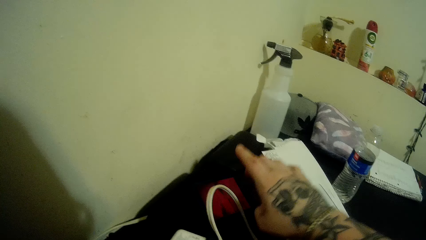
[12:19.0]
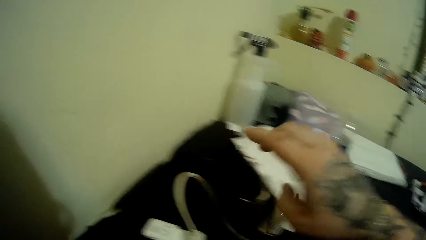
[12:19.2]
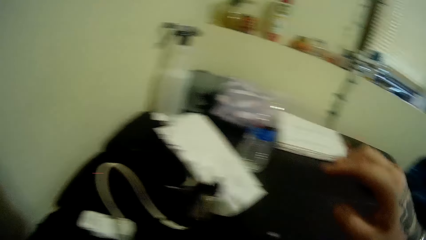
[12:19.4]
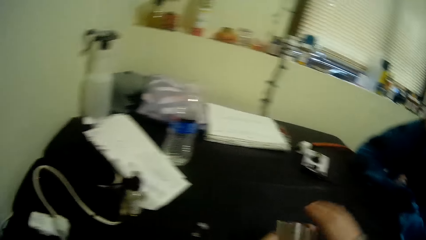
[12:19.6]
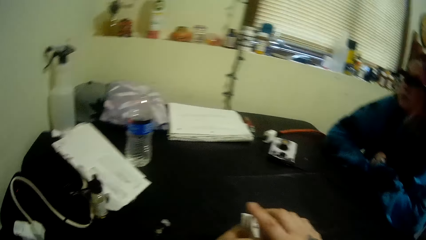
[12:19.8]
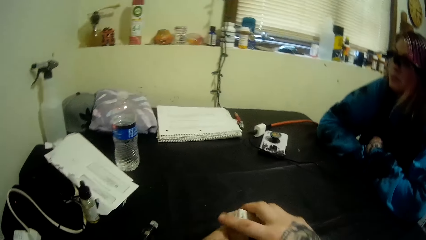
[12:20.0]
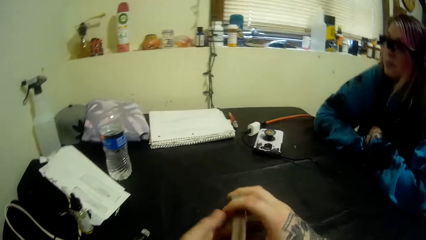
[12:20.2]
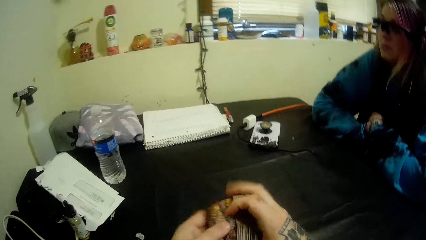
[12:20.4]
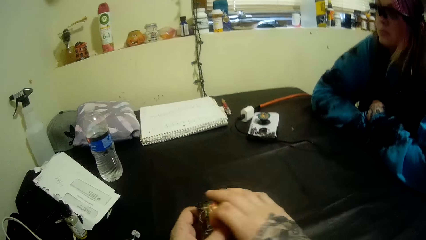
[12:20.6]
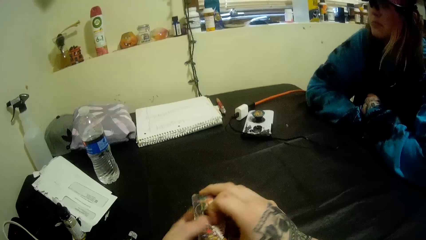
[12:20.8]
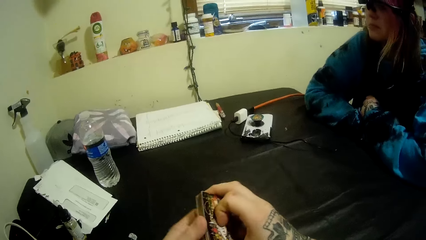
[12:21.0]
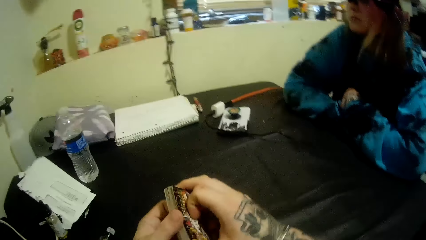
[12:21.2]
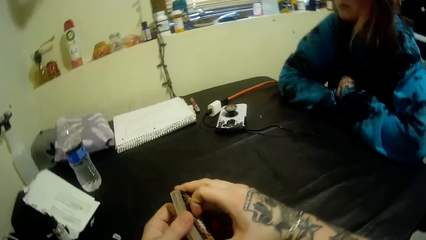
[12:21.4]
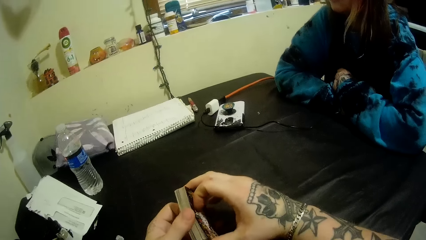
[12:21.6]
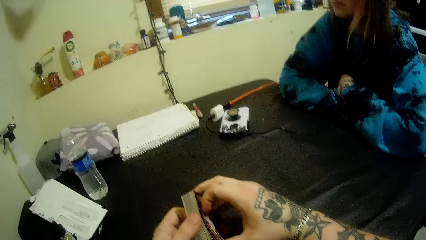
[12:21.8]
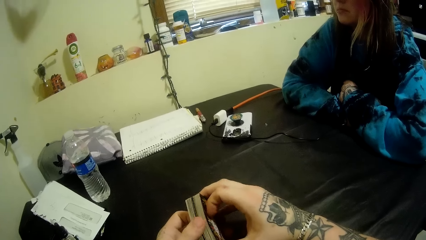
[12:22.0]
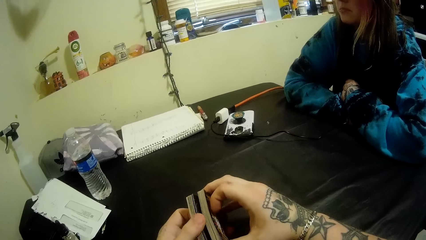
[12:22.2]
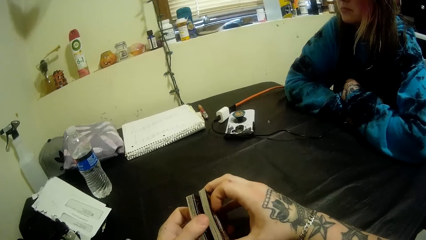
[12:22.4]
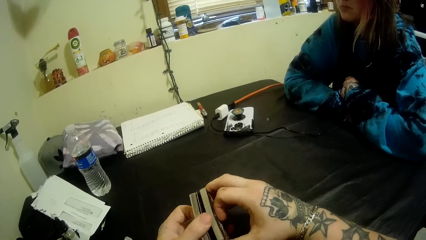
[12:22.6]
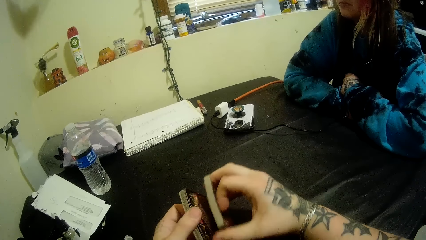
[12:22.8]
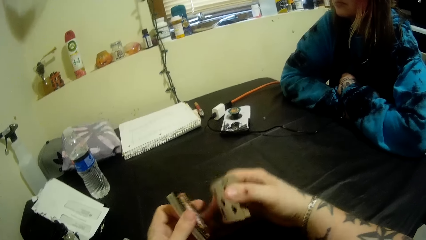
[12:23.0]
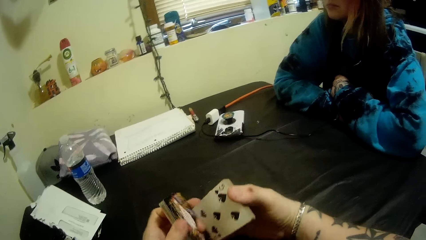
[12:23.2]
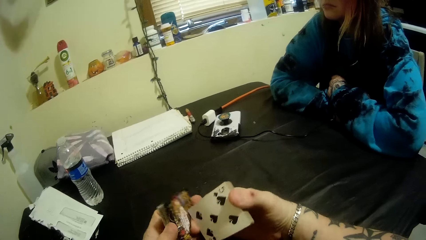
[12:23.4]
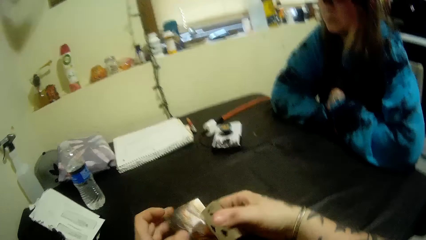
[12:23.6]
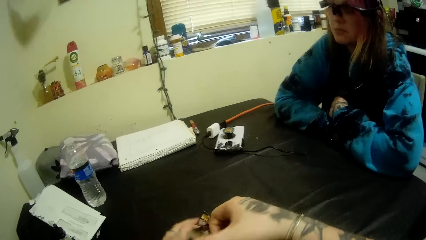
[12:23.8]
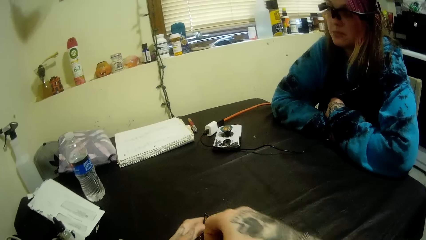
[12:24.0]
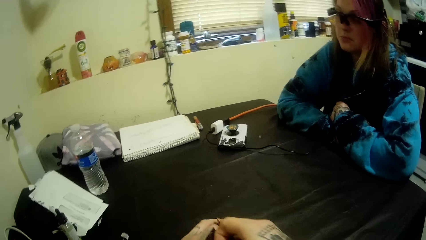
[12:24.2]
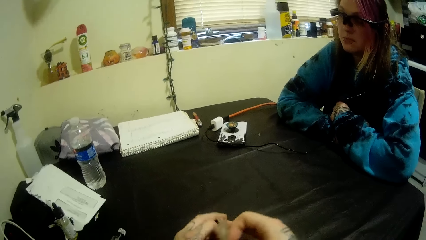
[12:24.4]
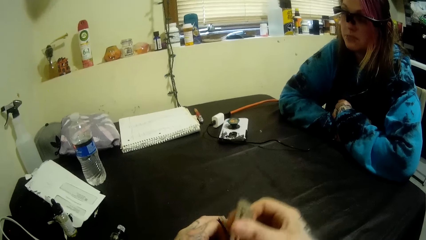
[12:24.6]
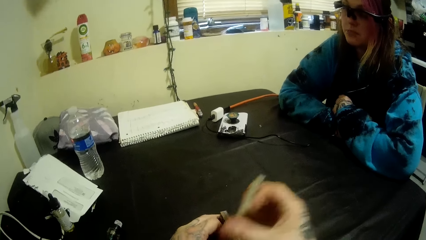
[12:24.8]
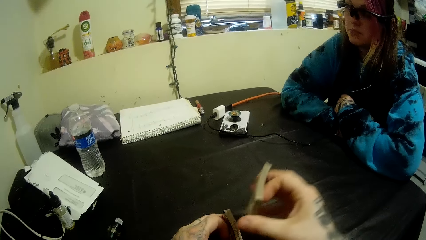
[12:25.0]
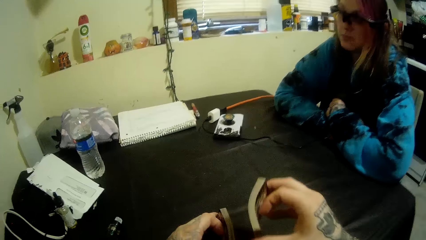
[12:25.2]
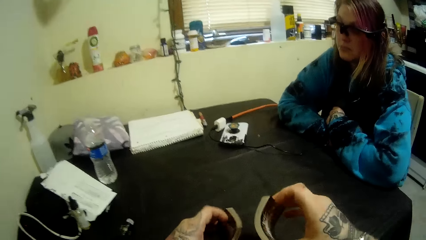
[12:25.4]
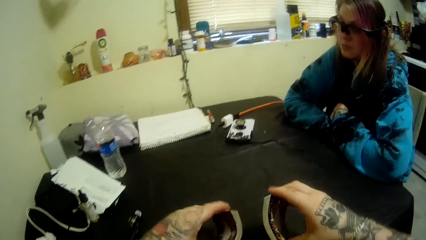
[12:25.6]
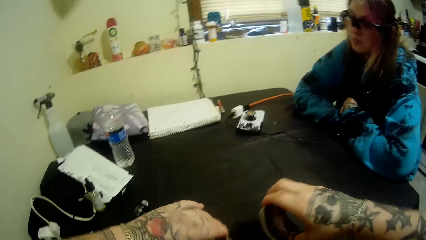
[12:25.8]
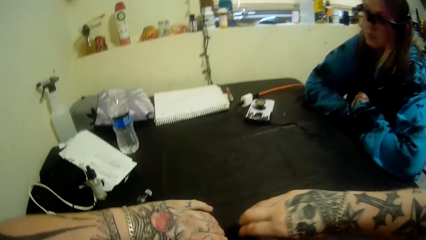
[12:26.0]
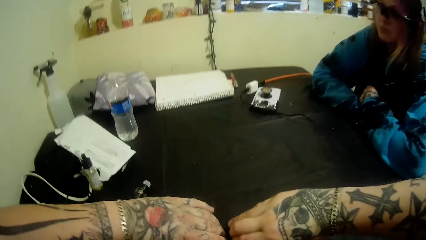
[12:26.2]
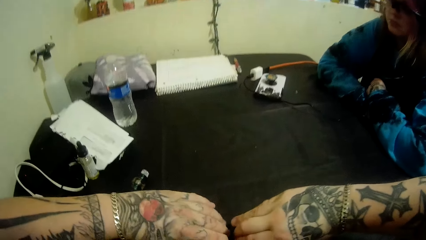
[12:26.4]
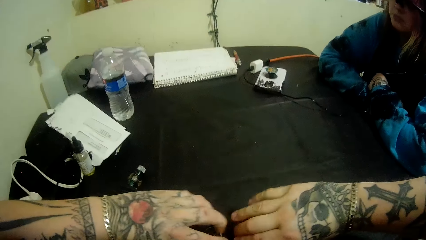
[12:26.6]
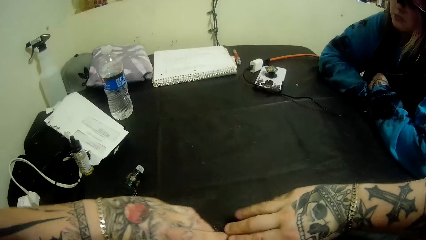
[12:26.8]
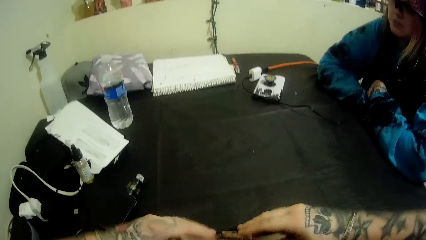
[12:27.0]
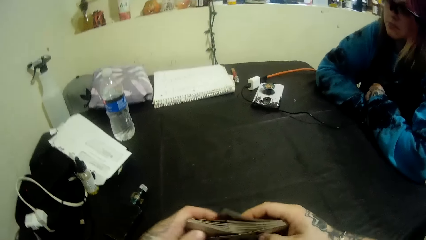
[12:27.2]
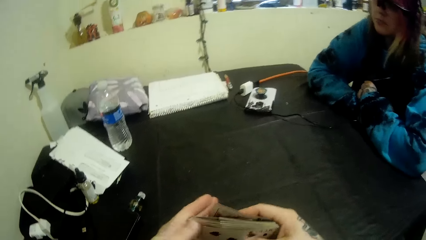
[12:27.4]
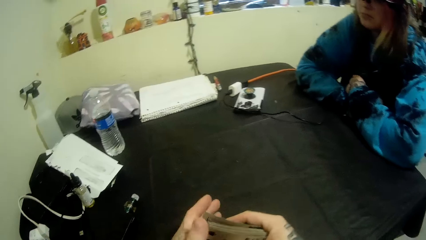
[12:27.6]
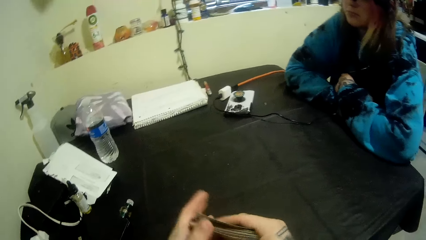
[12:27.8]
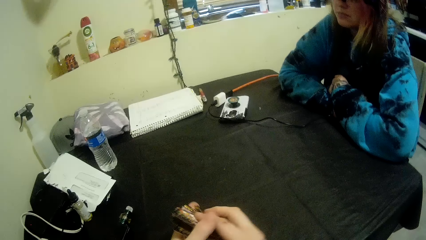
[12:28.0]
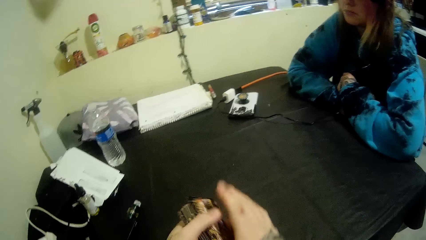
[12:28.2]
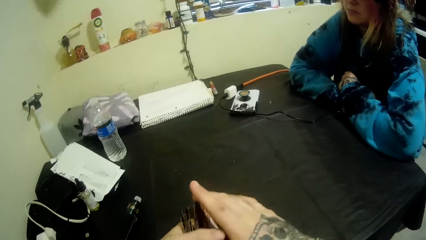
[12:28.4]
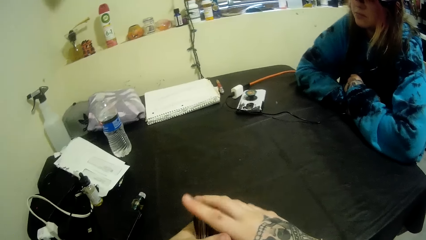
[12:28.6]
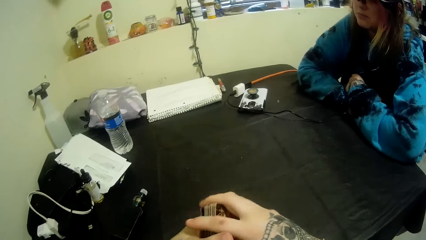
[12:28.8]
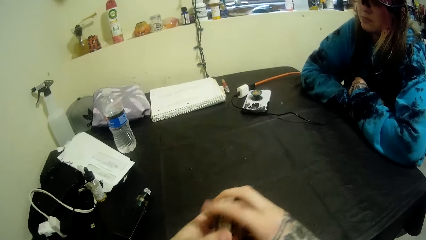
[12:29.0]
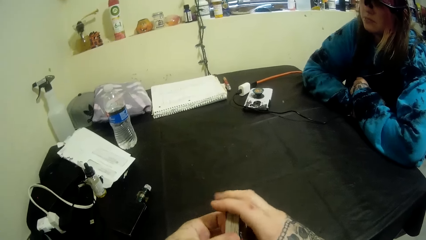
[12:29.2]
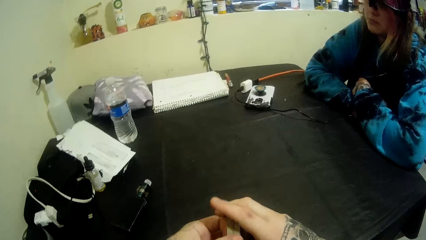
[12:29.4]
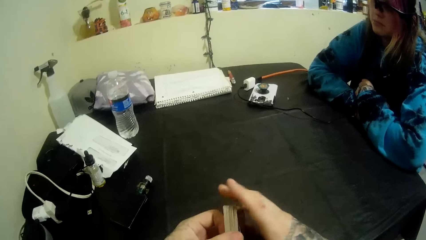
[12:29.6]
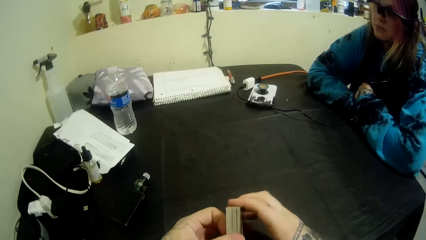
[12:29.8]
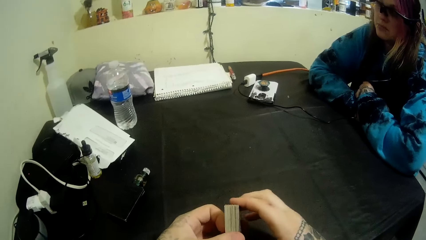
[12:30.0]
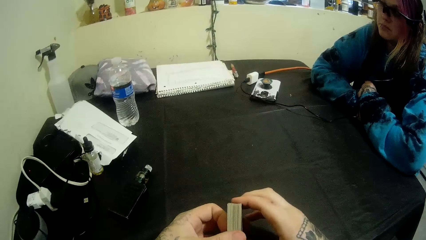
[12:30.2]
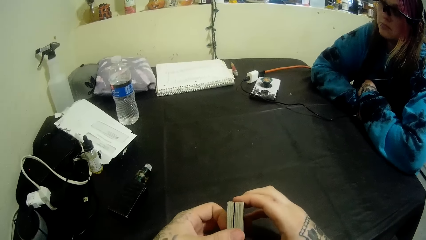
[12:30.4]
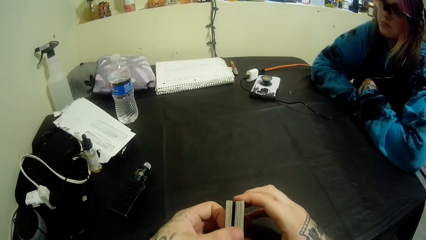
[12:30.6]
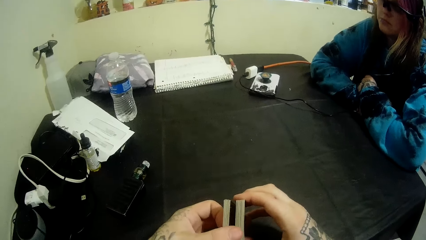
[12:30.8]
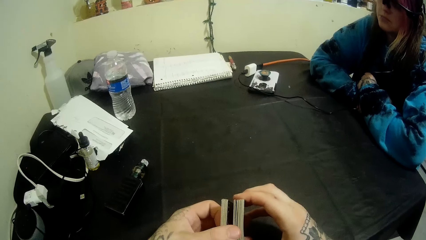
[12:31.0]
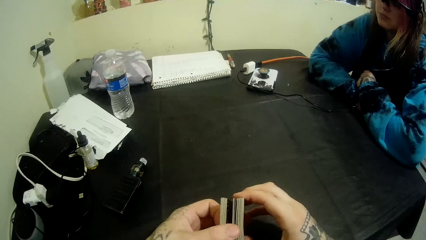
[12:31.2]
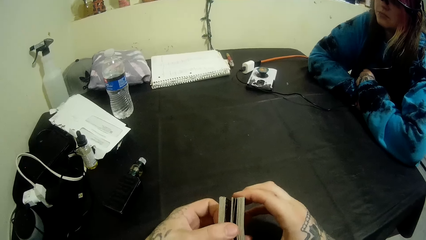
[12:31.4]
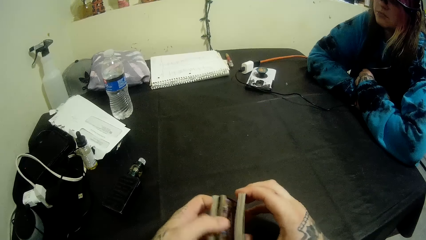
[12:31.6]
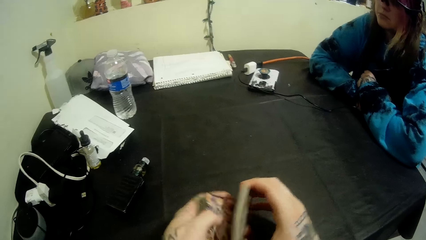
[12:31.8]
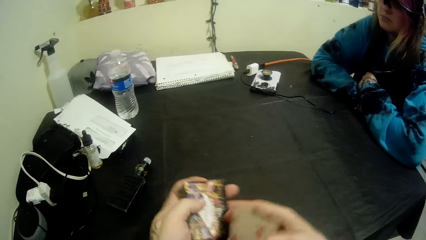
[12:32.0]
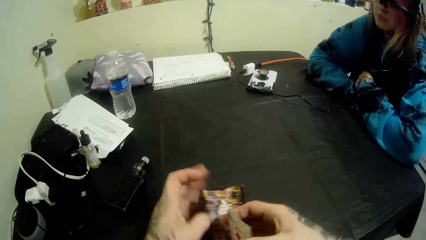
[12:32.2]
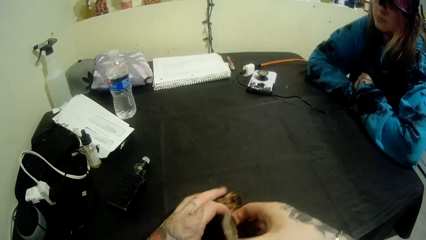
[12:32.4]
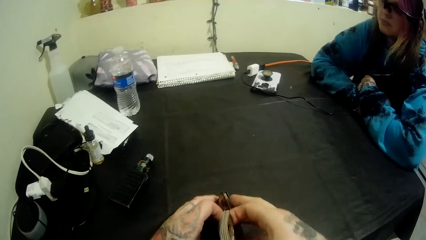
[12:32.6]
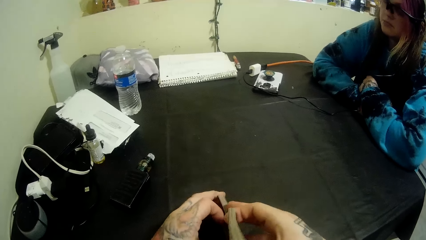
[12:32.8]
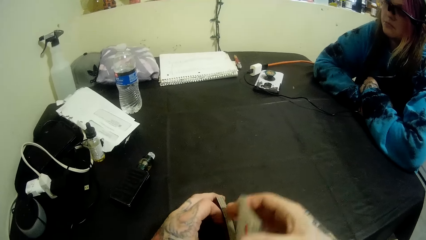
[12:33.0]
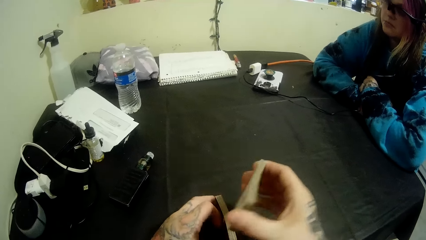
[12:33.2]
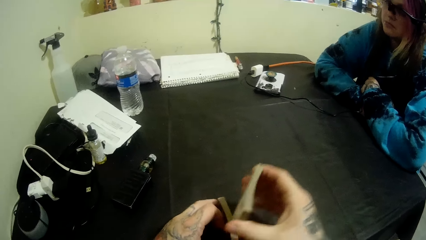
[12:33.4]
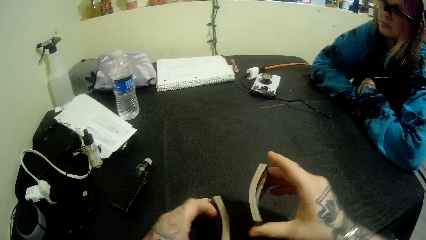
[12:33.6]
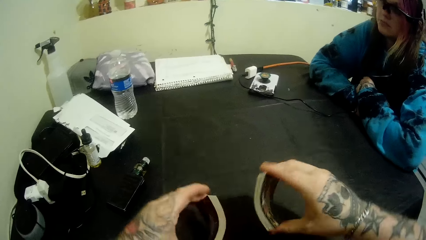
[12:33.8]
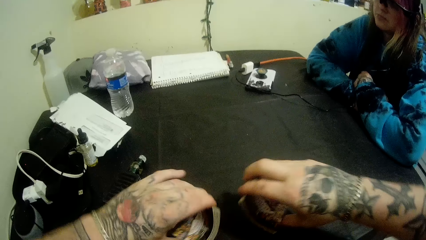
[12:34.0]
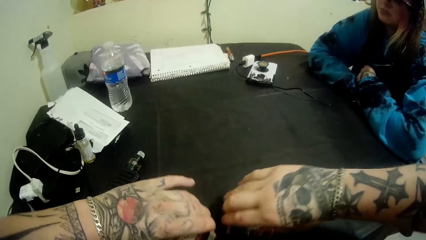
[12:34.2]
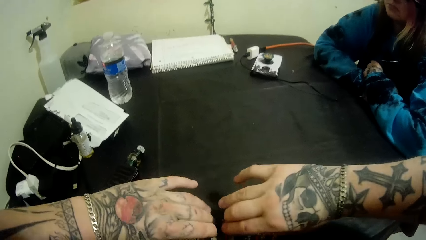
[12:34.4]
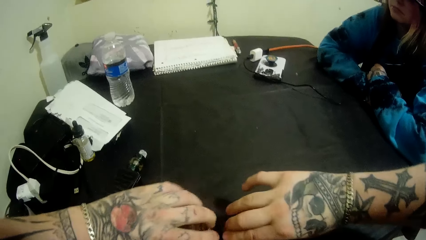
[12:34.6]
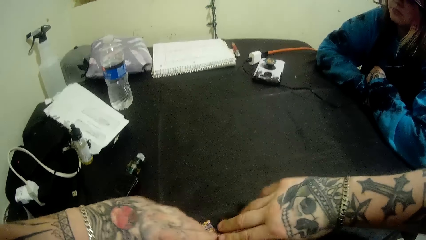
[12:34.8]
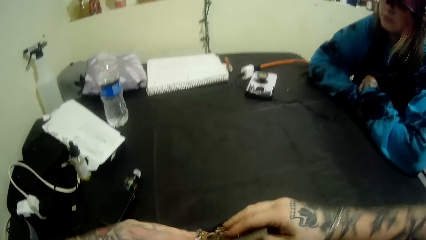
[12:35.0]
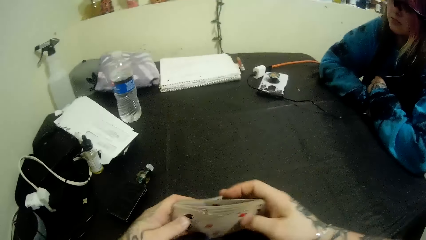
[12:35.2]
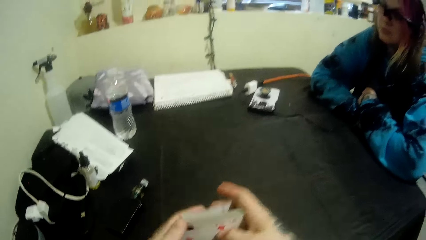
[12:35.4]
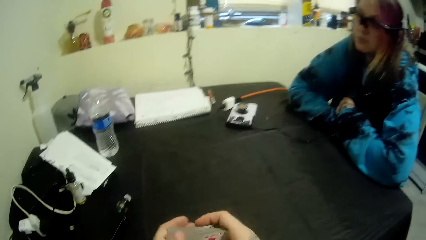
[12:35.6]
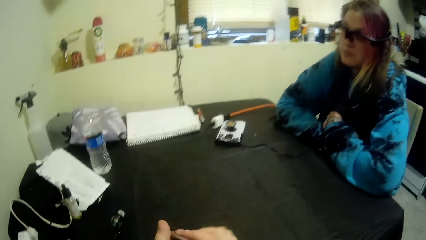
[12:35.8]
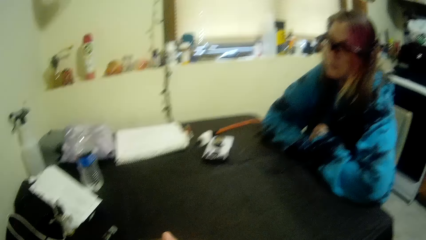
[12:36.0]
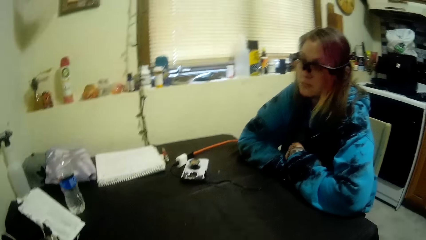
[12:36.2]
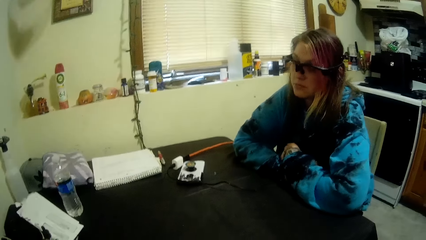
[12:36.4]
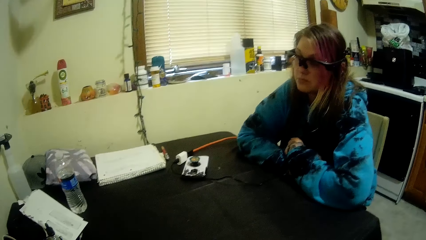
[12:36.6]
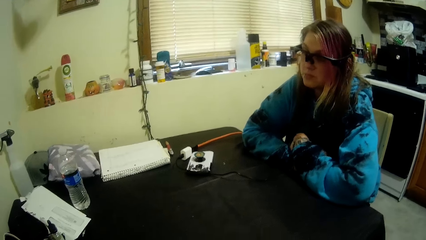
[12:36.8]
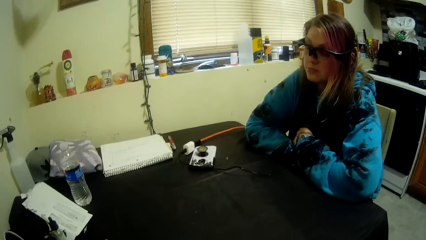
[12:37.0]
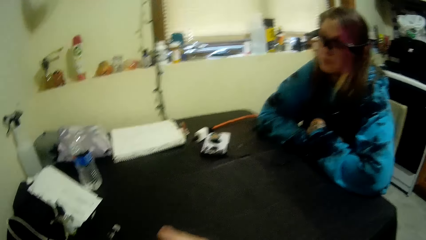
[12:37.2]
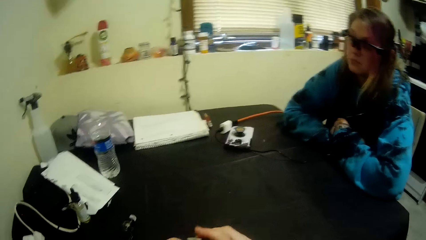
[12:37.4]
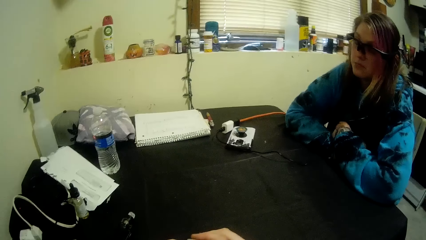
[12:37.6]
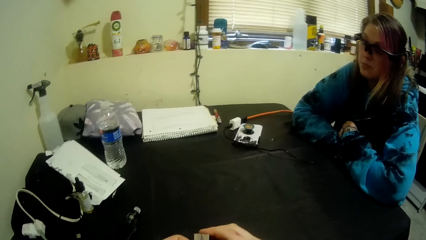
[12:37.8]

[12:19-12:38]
The camera wearer shuffles the cards with his hands. He looks at a person.
